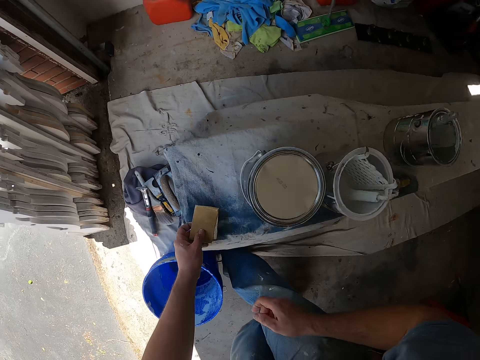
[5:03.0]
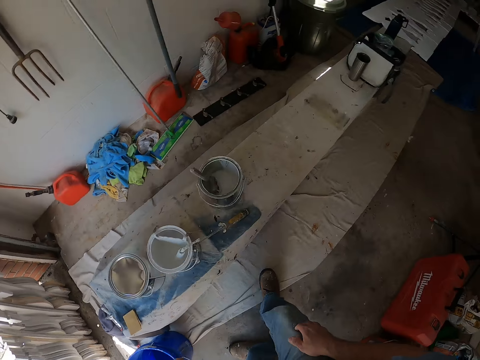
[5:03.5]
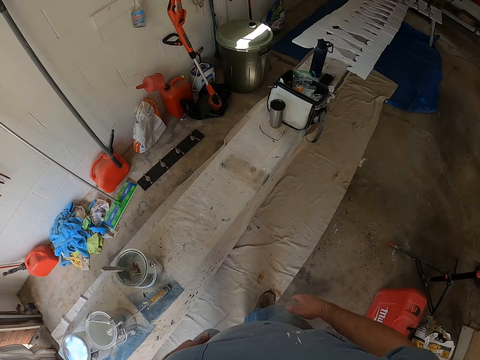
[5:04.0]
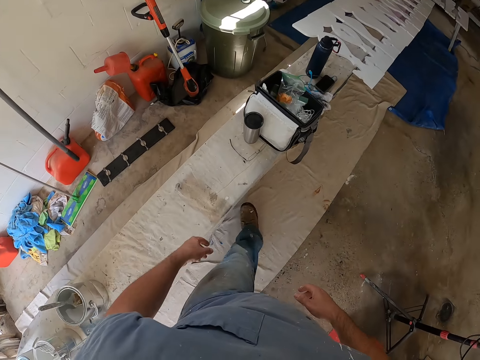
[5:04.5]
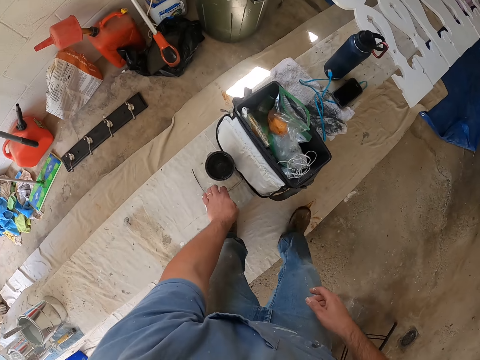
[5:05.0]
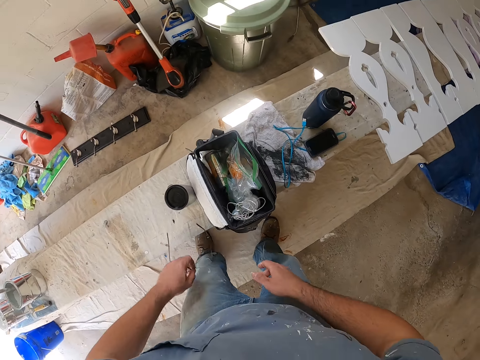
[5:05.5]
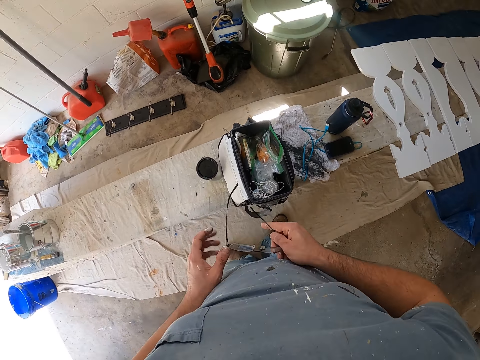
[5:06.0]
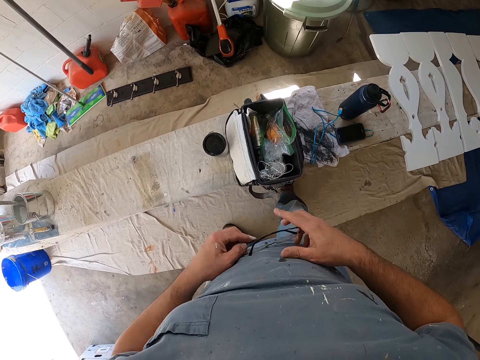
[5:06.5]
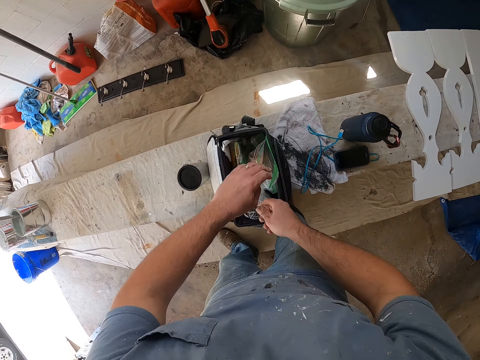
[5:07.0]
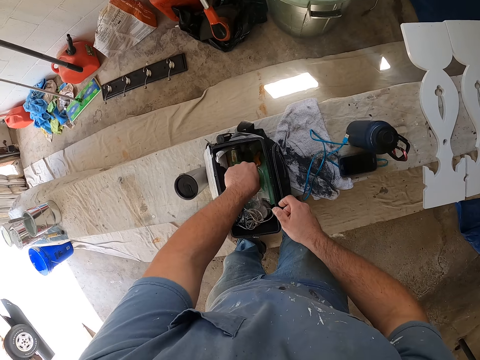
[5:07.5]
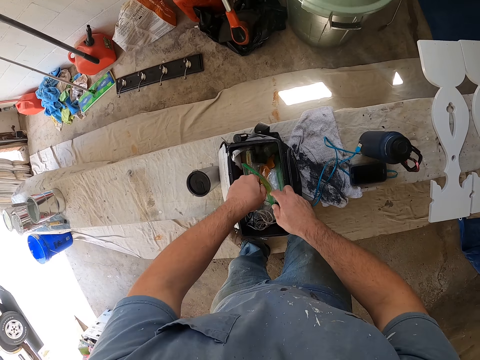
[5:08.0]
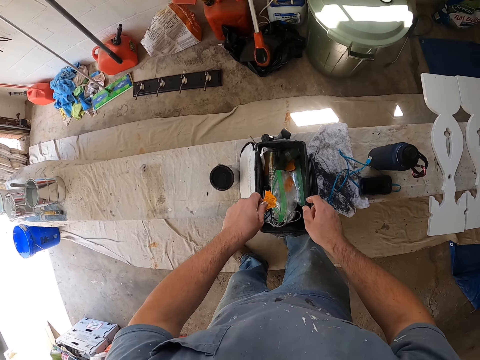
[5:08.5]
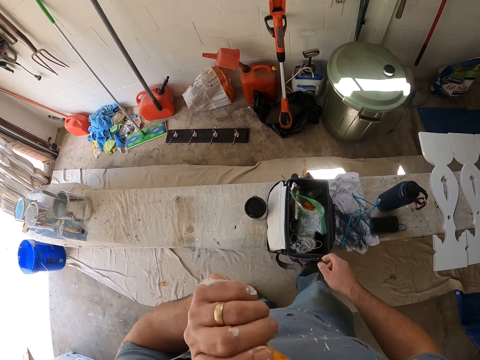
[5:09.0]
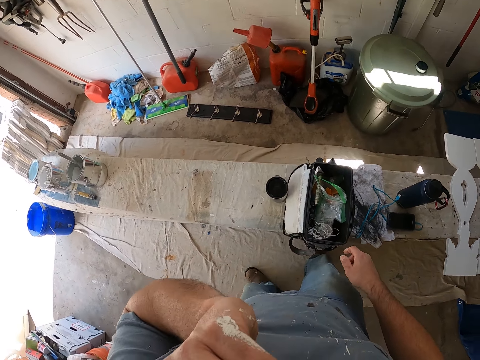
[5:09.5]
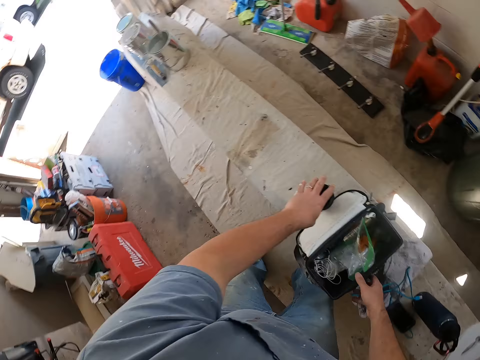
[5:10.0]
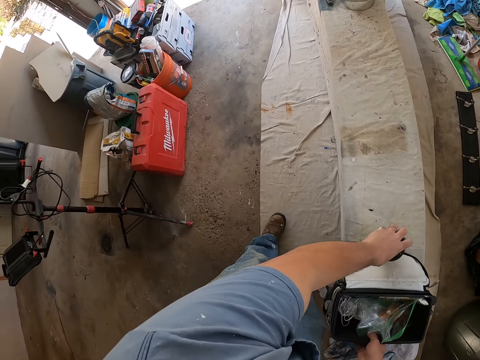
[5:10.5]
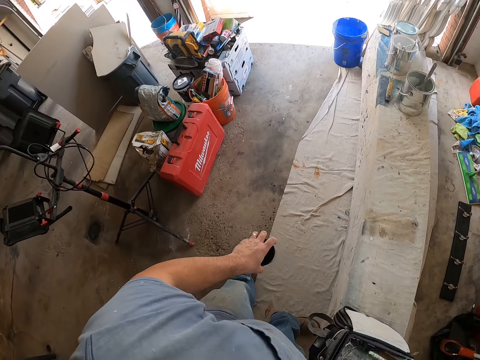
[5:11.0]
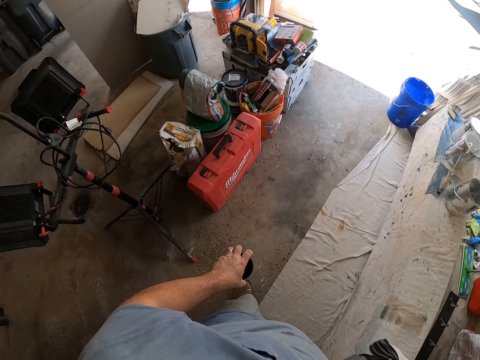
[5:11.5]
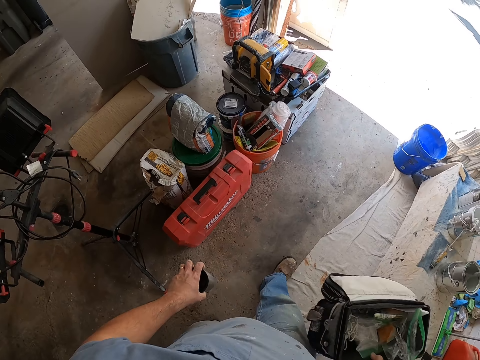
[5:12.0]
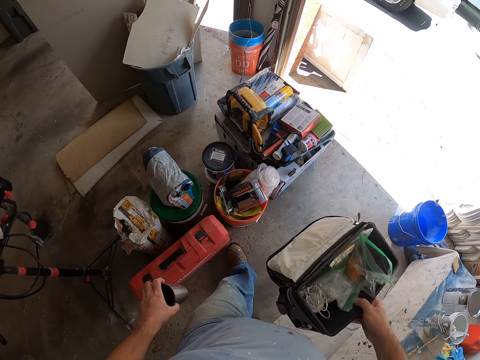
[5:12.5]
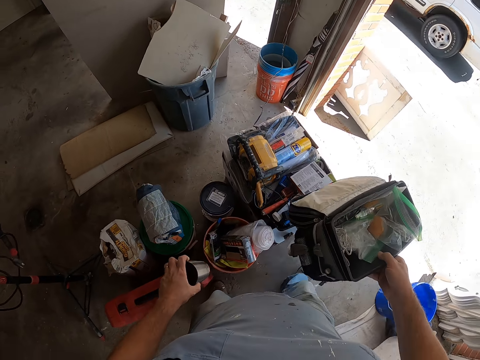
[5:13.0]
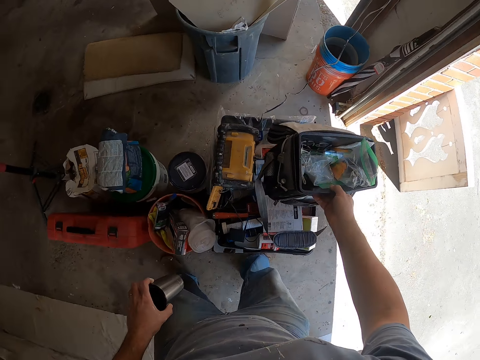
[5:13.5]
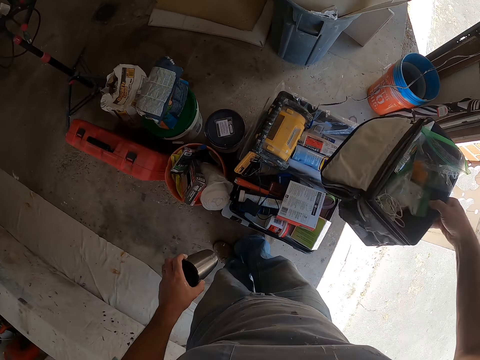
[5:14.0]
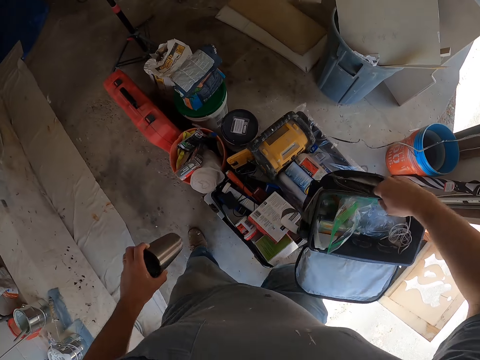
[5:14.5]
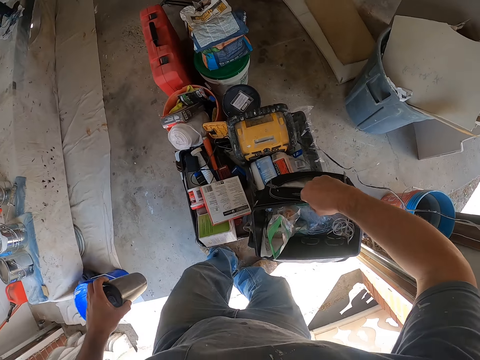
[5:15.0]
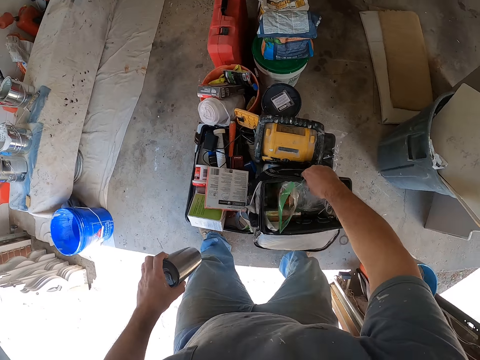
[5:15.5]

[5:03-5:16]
The camera wearer picks up an eye glass from the top of the bench with his left hand. He folds the eye glass with both hands. He drops the eye glass in the bag. He brings out chips from a packet in the bag. He puts the chips in his mouth with his left hand. He picks up a cup from the table with his left hand. He carries the bag from the top of the bench to the top of a carton with his right hand.

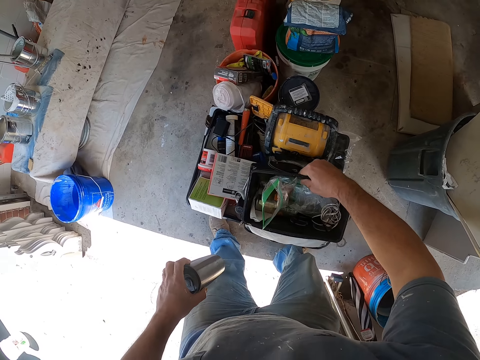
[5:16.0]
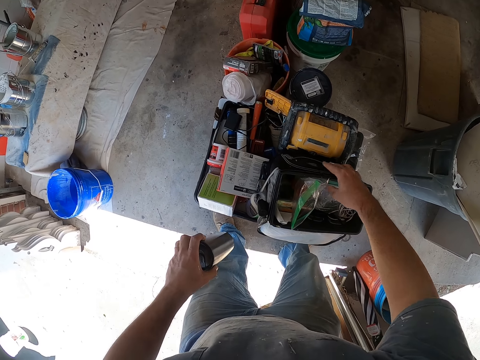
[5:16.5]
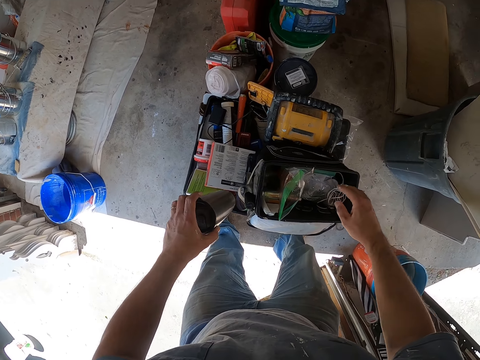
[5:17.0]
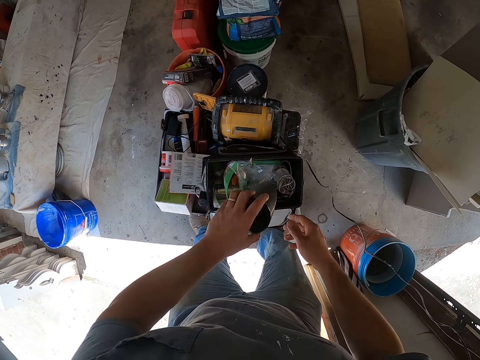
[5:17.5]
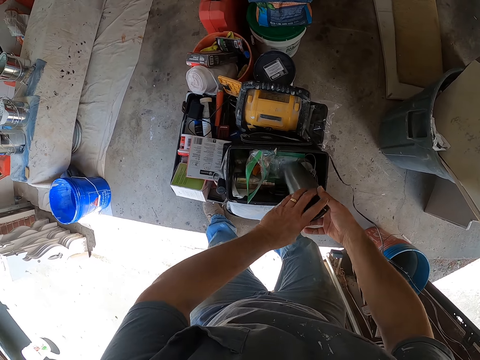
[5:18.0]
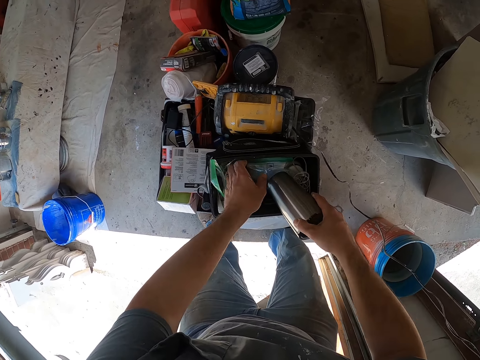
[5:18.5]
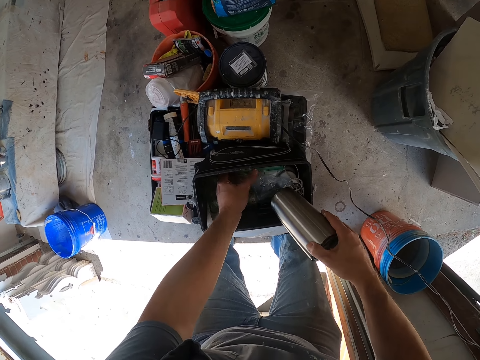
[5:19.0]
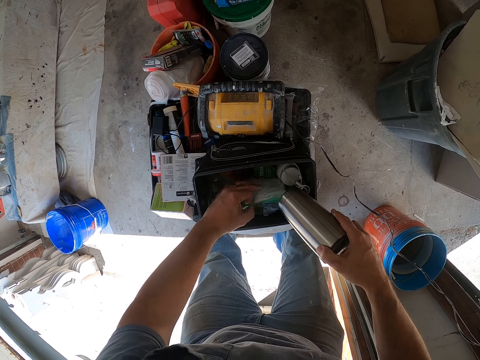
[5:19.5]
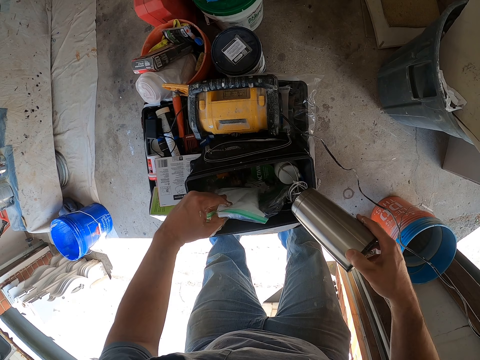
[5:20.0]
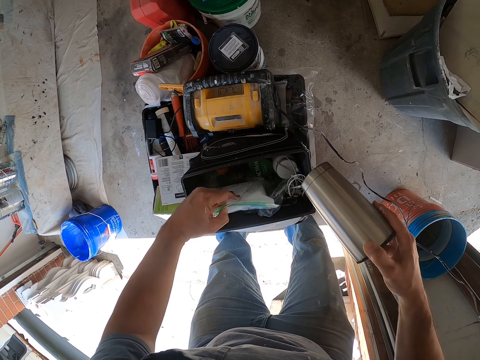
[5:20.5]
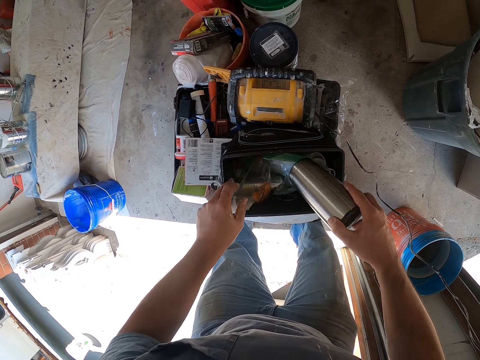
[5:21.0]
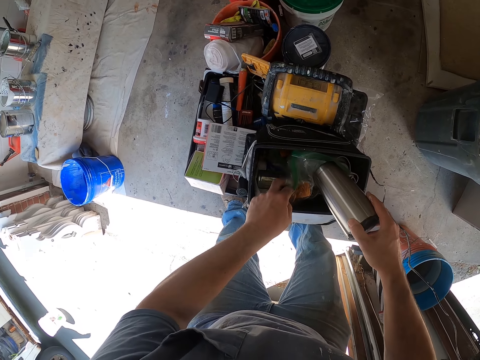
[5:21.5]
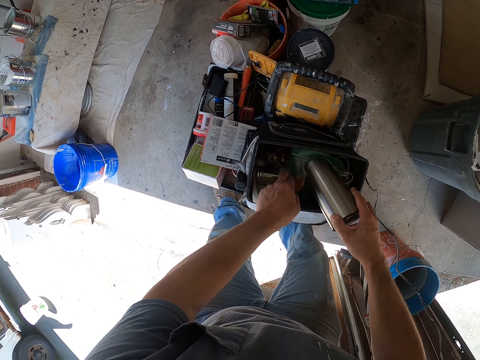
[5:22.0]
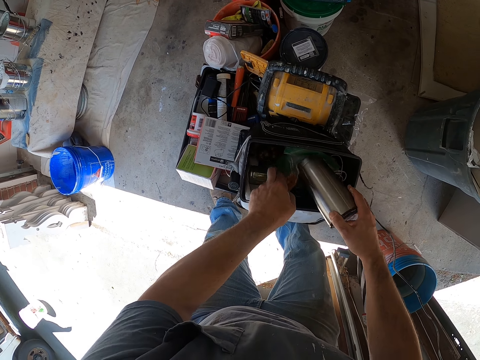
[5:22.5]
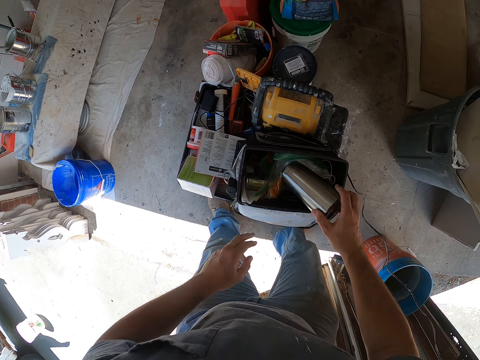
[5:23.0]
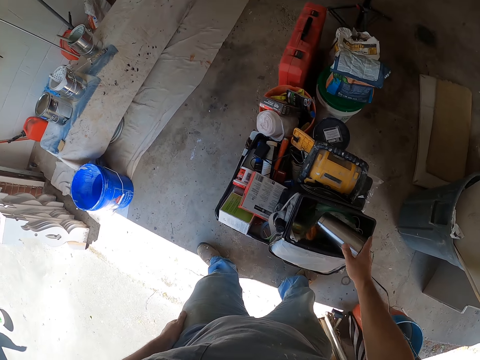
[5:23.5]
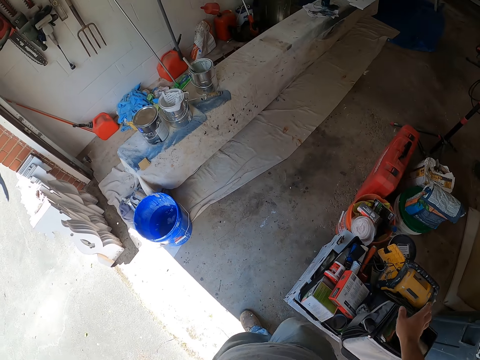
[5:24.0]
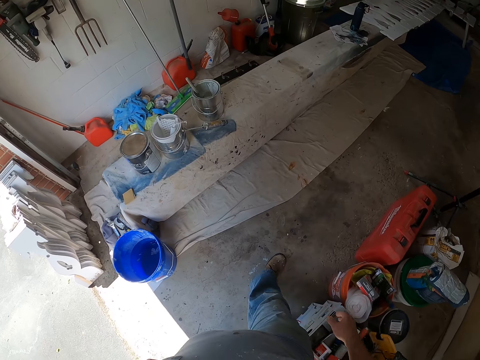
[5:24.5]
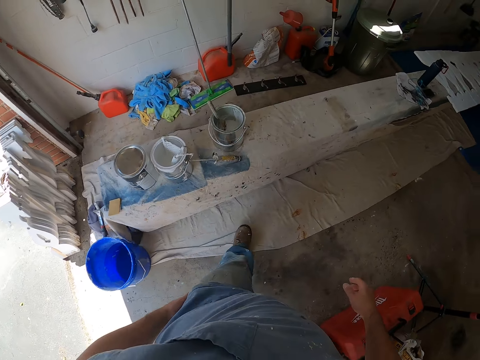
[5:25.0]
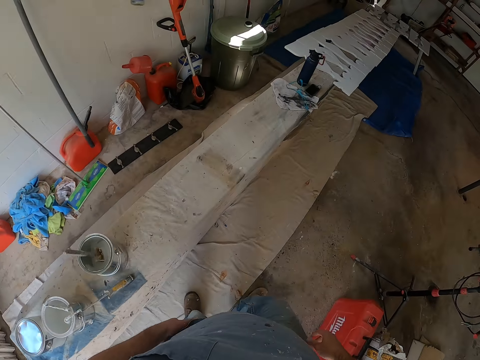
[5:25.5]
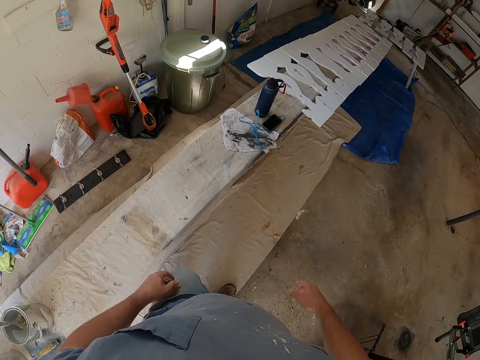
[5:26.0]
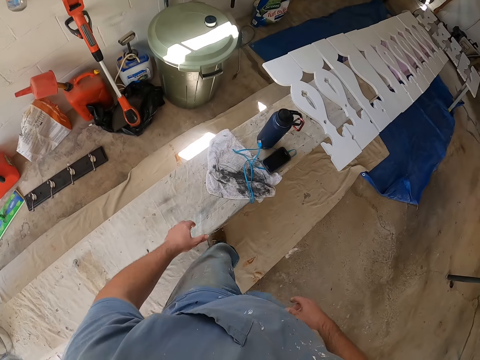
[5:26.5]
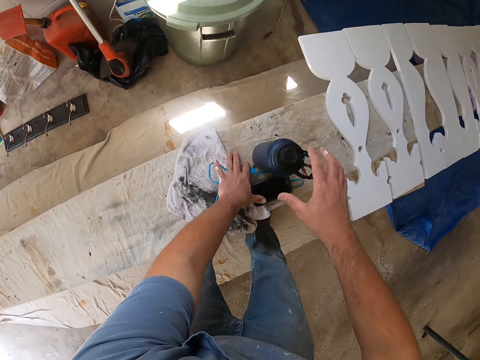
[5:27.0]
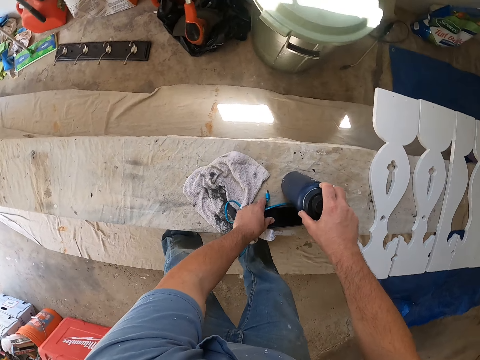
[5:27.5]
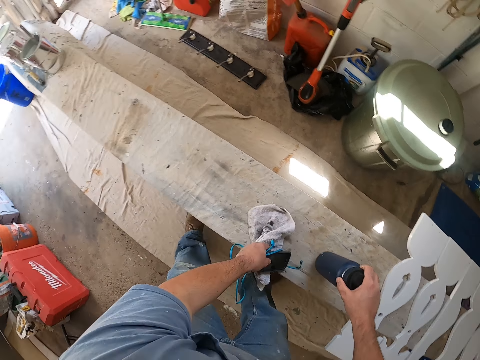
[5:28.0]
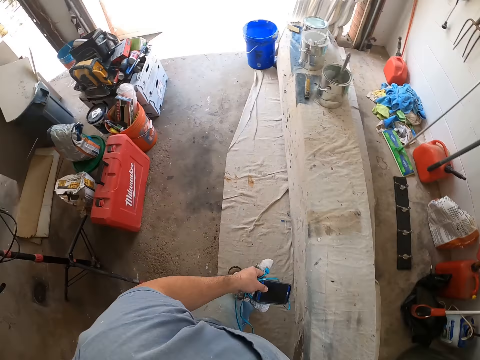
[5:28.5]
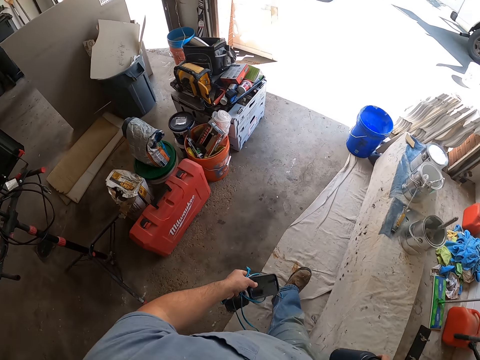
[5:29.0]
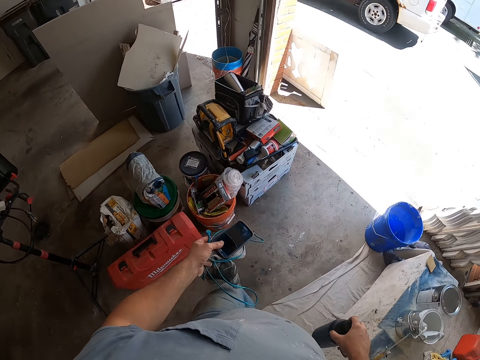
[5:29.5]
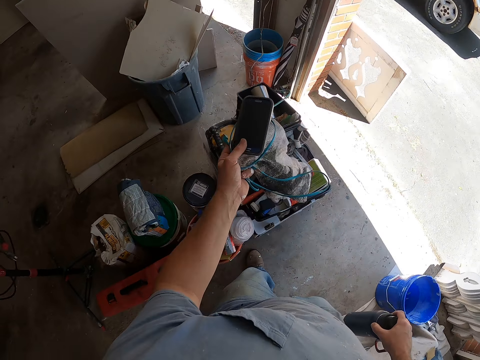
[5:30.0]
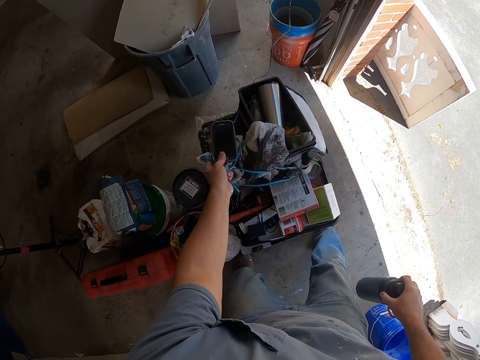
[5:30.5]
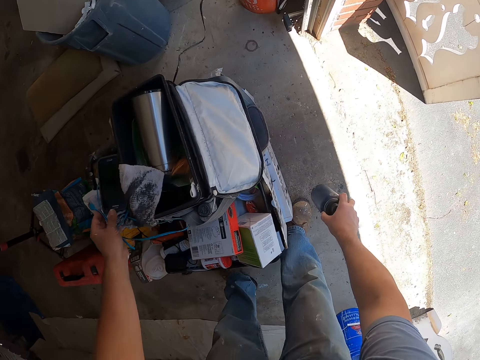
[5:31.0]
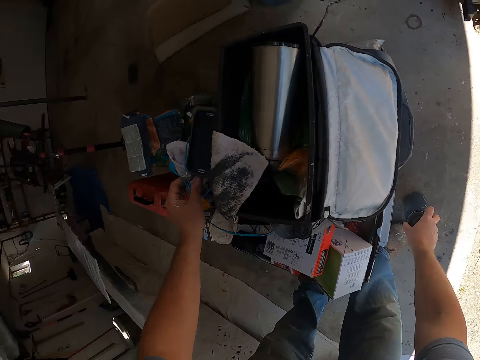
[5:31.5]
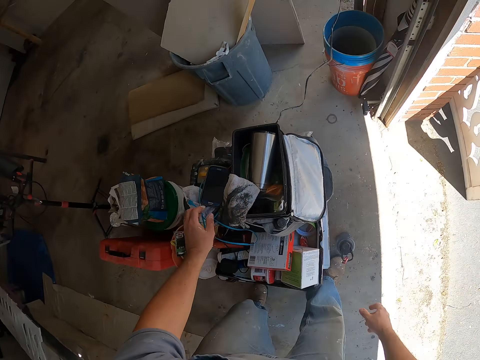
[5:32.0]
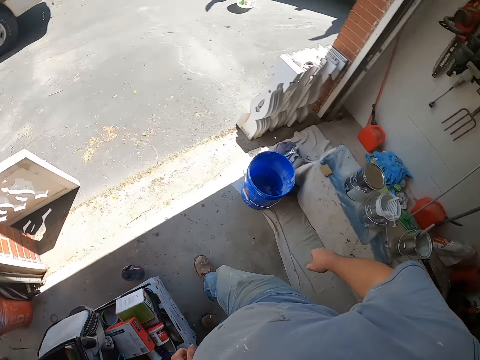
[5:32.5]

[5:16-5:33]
The camera wearer puts the cup into the bag with his hands. He picks up a bottle, phone, a cloth and a cable from the top of the bench. He drops the phone, the cloth and the cable on the carton. He drops the bottle on the ground.
